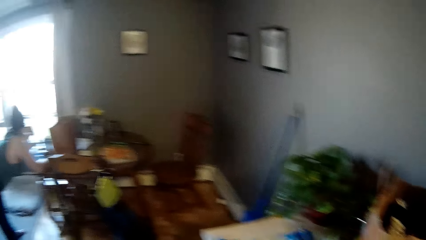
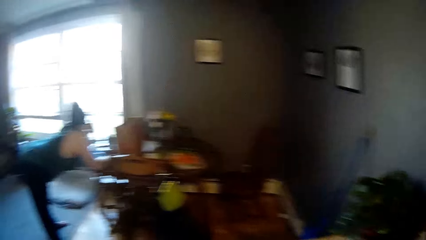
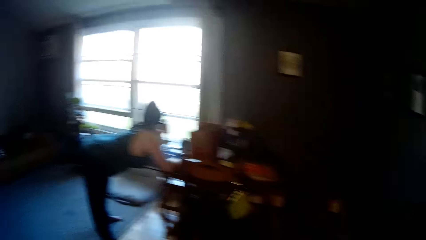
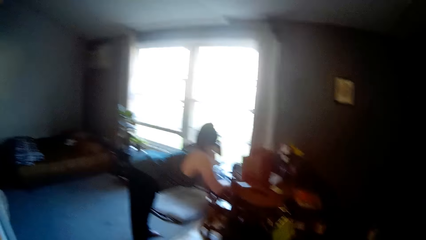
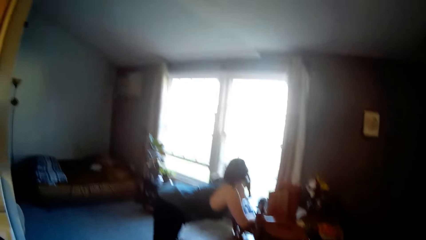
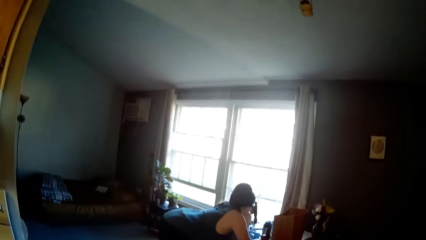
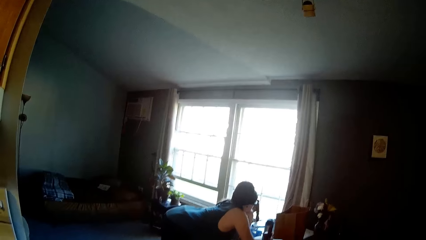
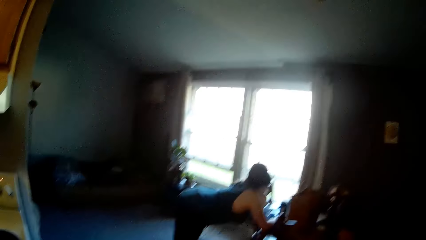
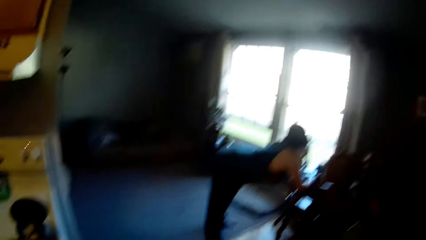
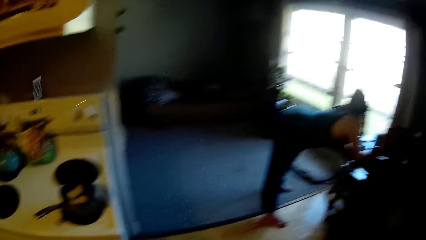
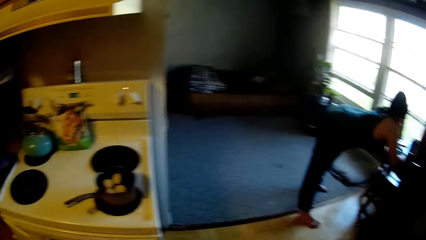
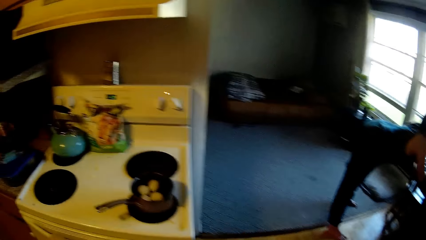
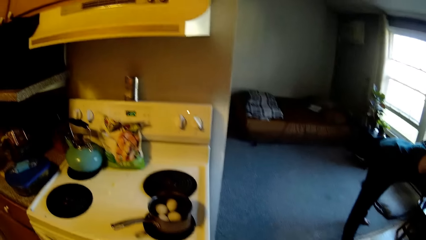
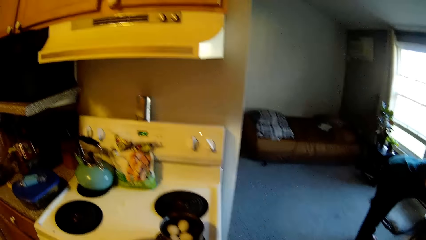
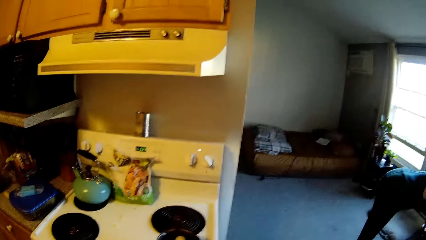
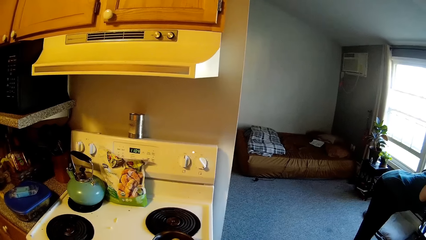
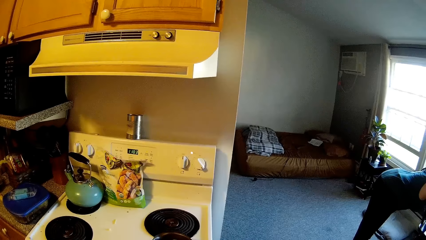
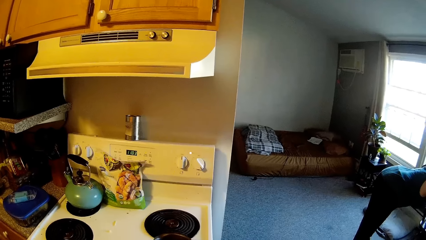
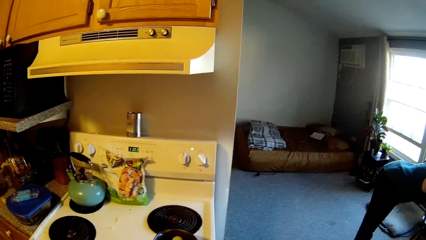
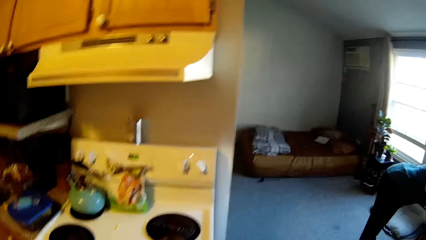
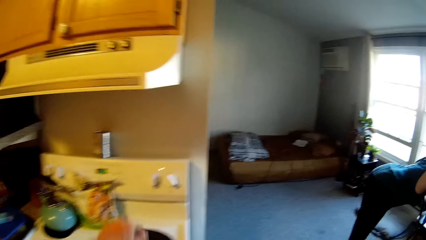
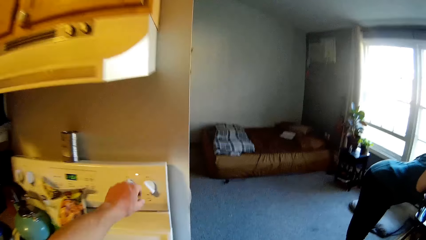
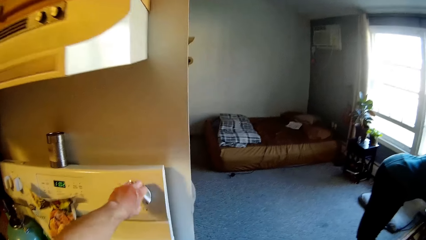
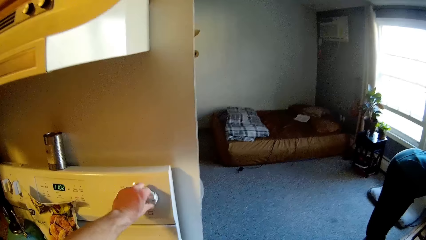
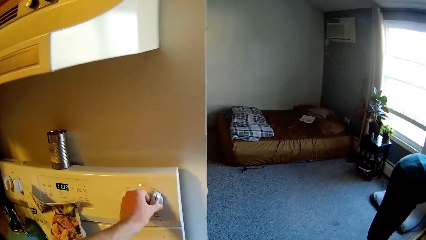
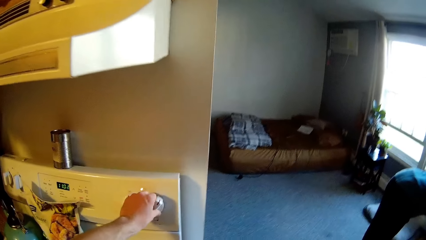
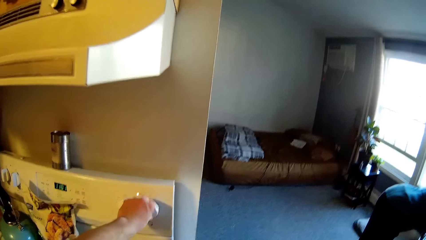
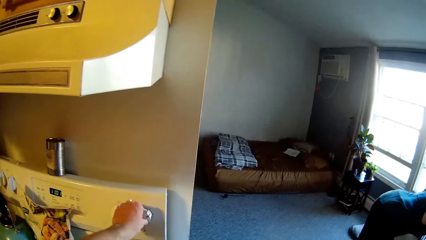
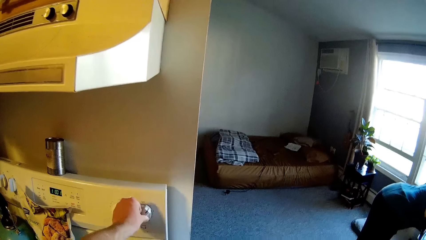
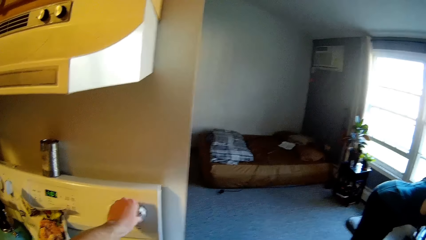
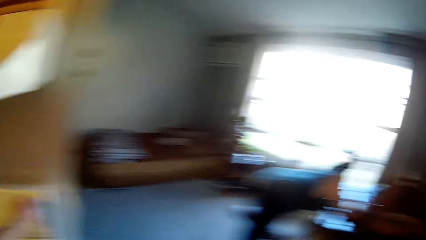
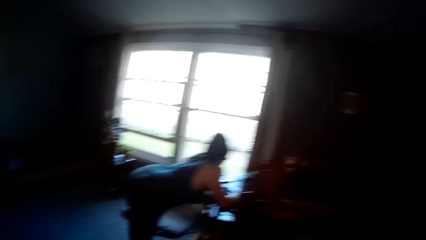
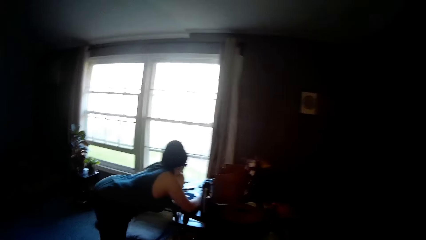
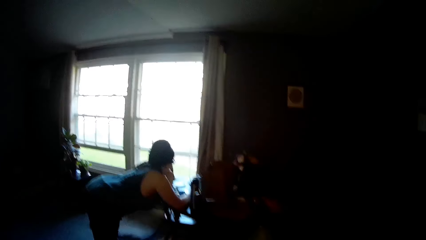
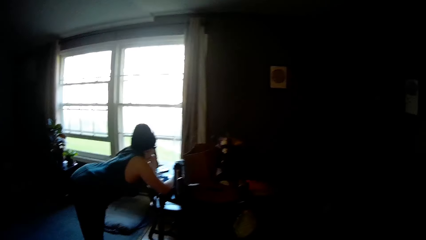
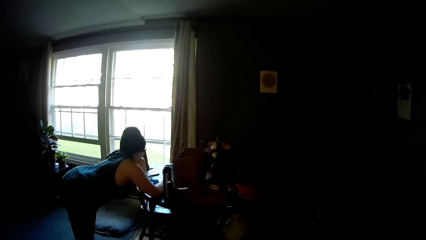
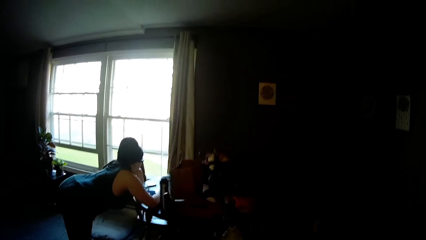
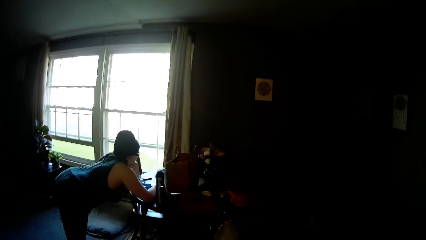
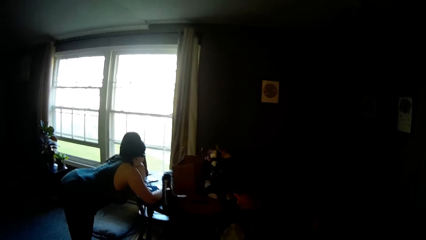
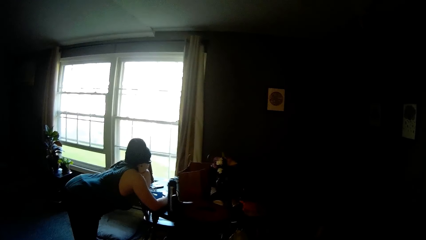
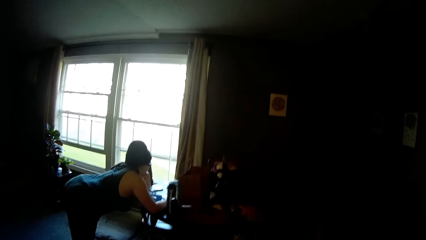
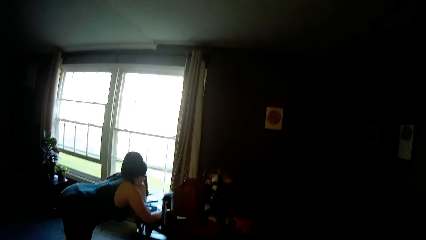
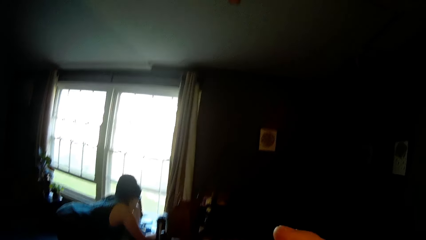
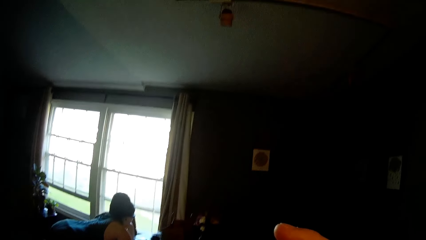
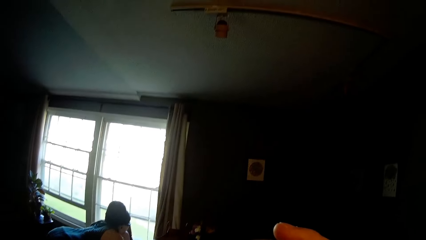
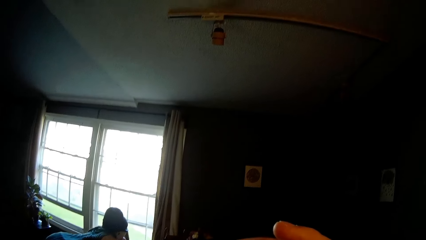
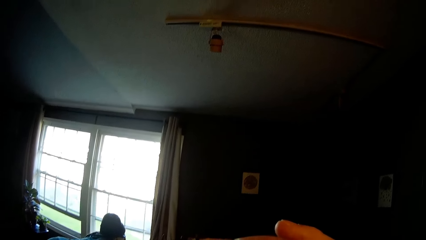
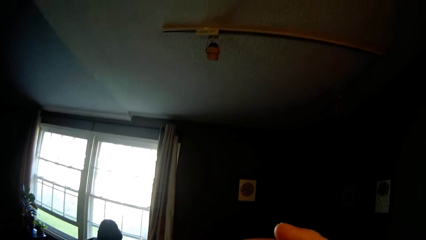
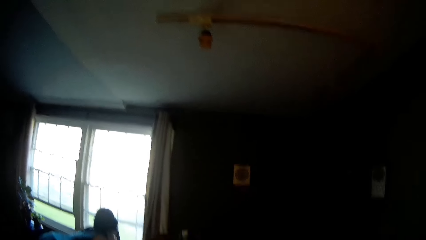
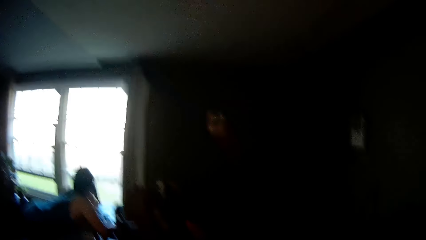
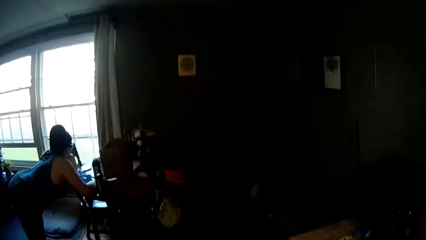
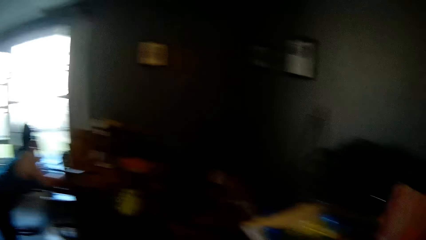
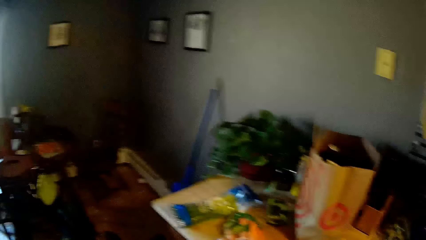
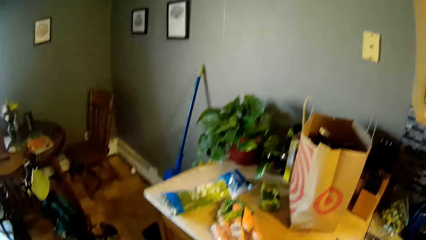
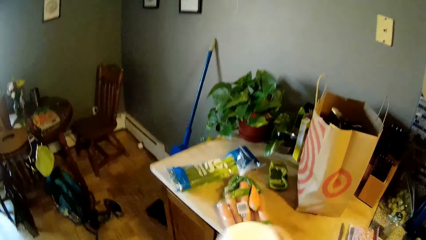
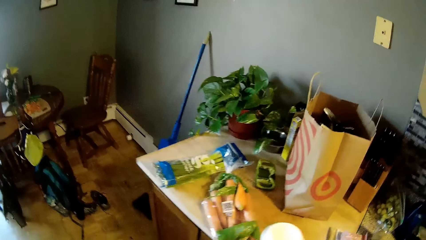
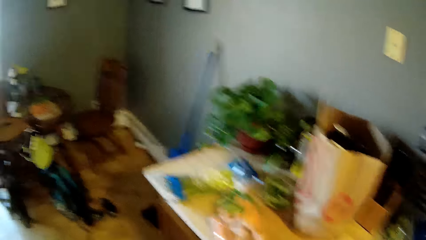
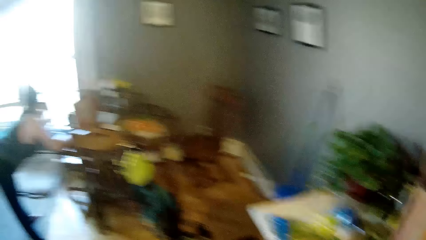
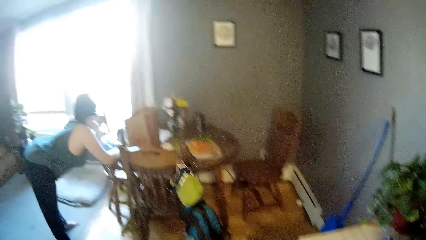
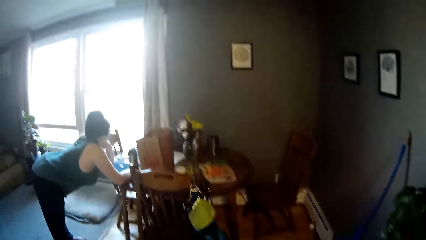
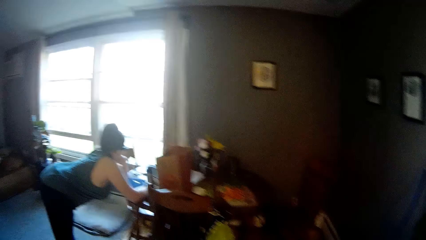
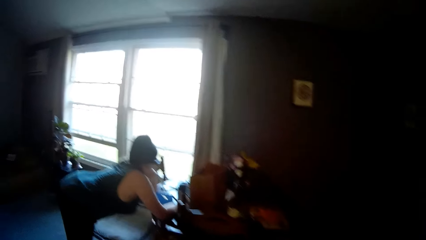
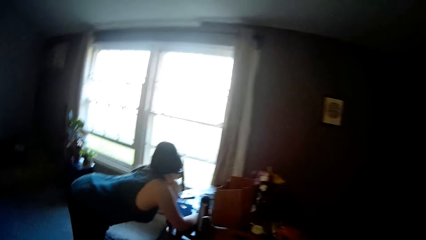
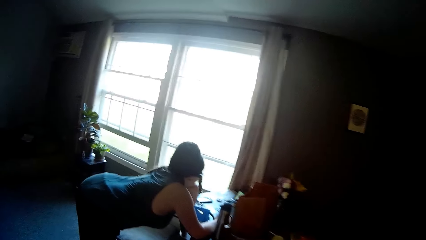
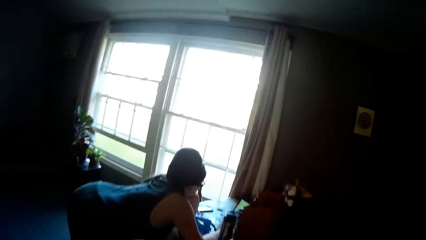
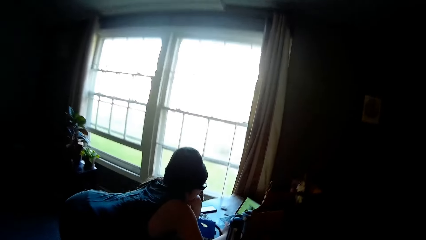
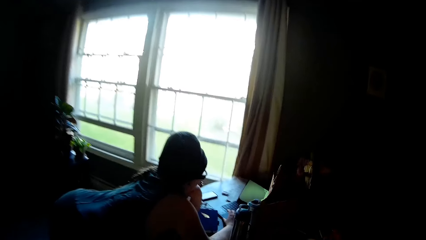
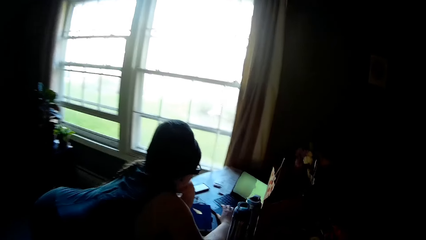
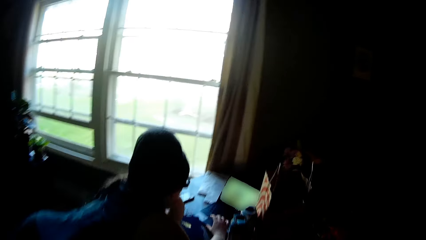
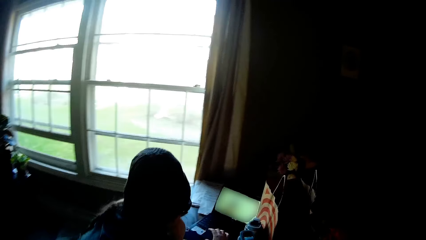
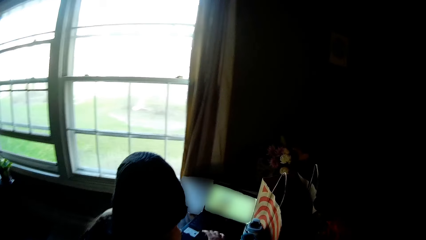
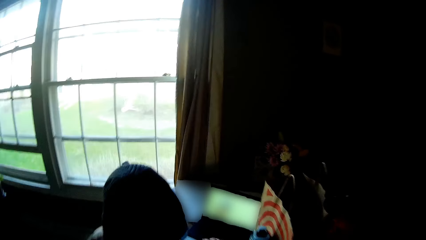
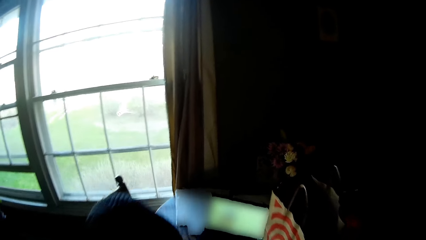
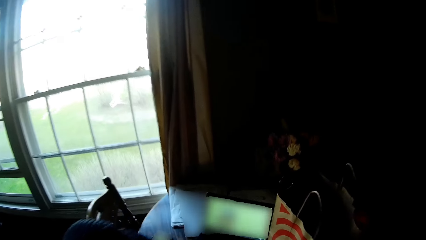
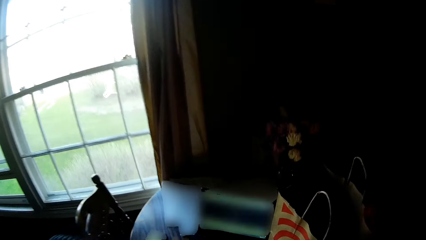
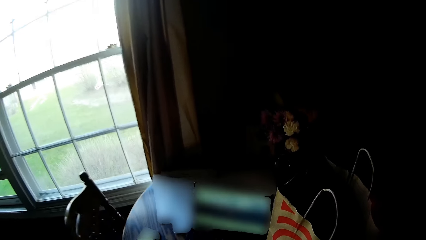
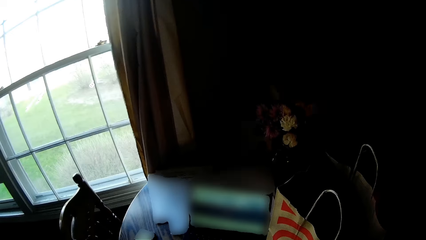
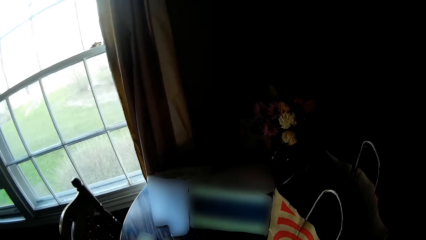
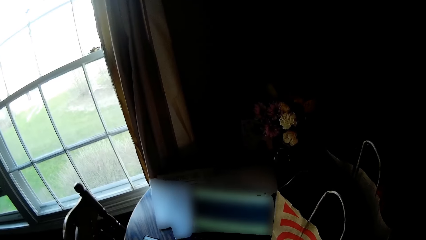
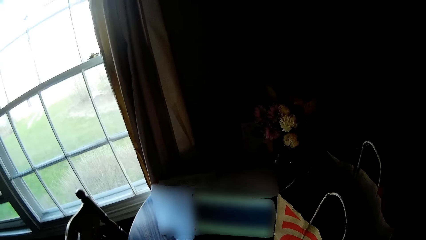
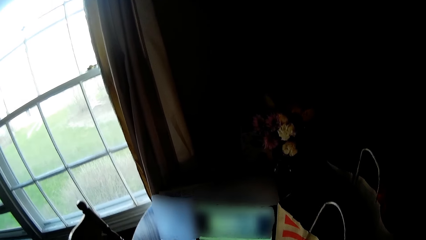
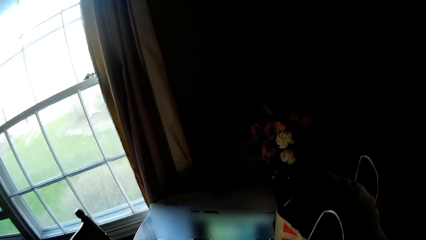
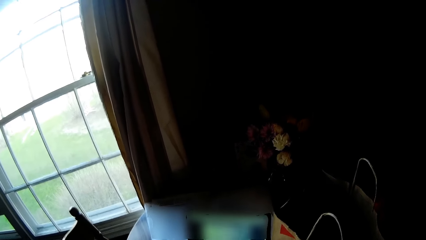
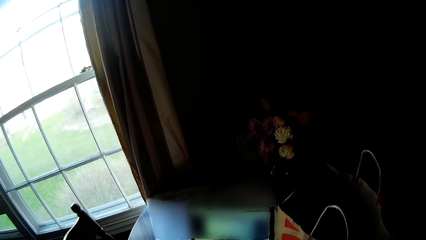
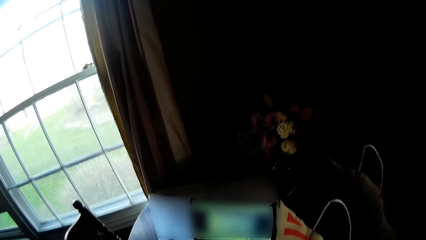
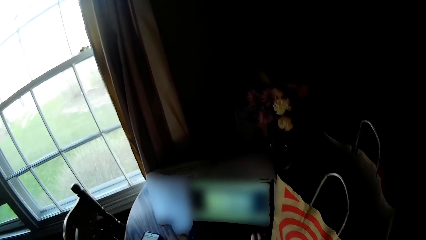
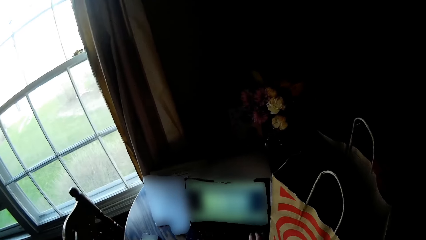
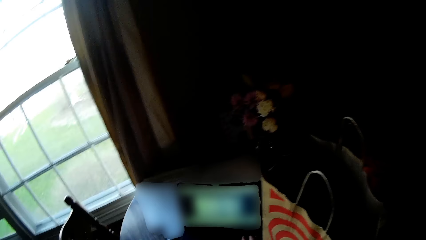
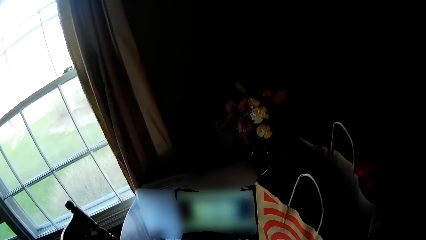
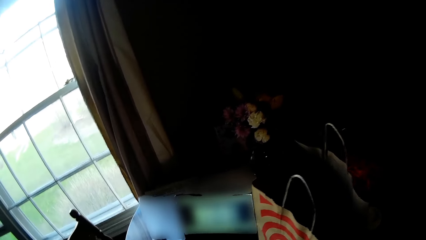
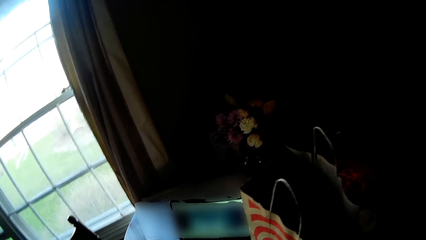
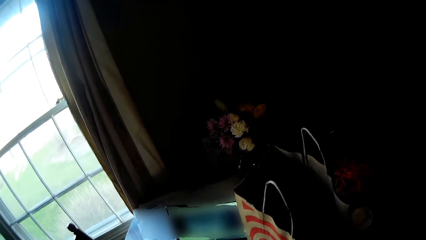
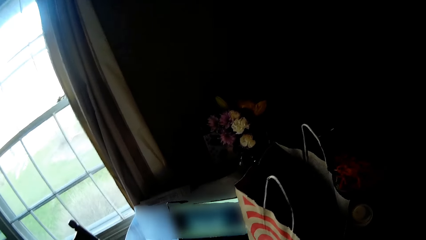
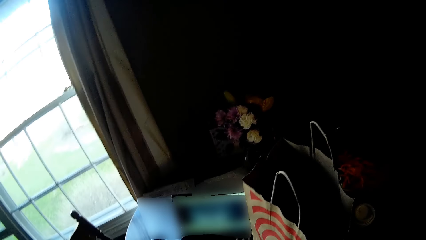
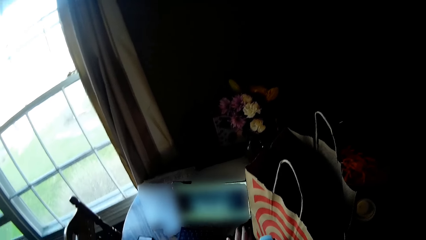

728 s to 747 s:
The camera wearer turns to a cooker. He turns the cooker switch with his left hand. He converses with the woman. The woman operates a laptop on the dining table with her right hand. The camera wearer drops a cup of coffee on the kitchen counter with his right hand. The woman operates the laptop on the dining table with her right hand. The camera wearer walks towards the dining table.
